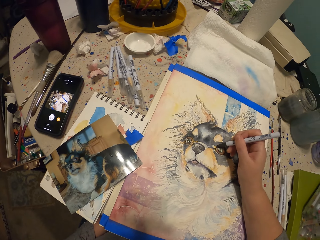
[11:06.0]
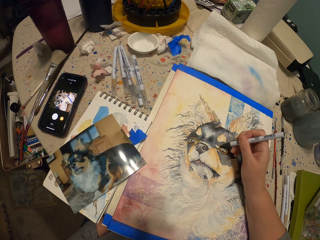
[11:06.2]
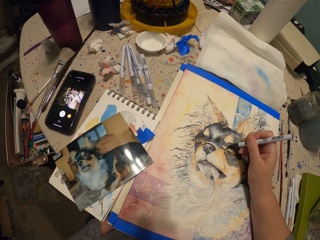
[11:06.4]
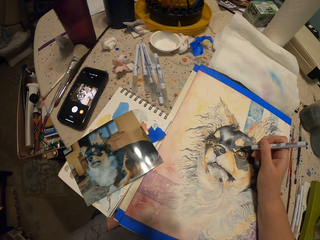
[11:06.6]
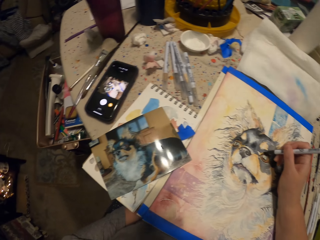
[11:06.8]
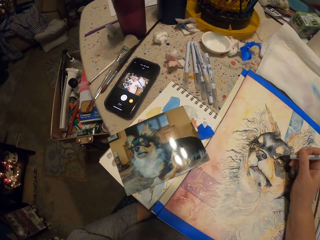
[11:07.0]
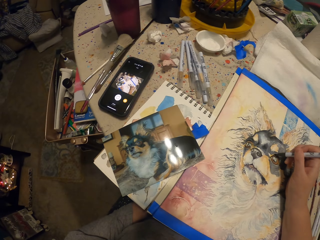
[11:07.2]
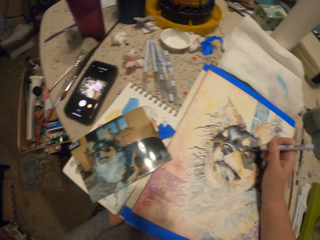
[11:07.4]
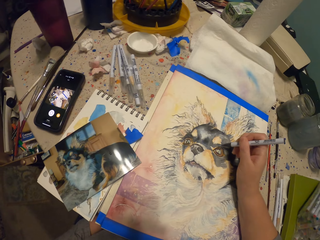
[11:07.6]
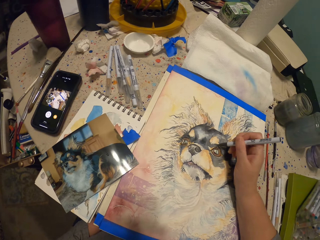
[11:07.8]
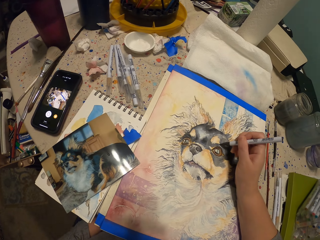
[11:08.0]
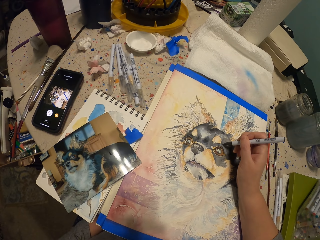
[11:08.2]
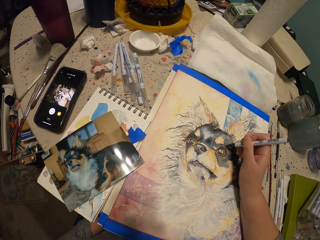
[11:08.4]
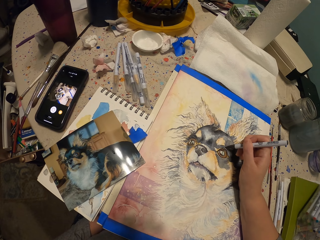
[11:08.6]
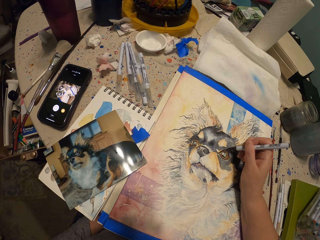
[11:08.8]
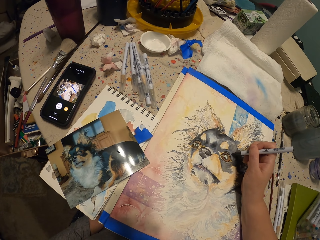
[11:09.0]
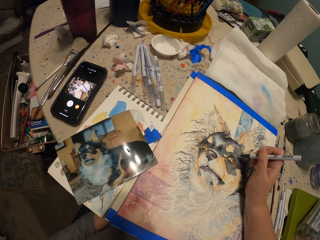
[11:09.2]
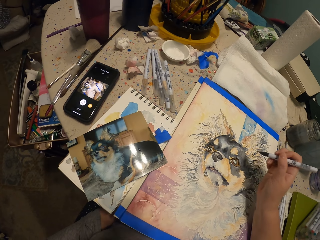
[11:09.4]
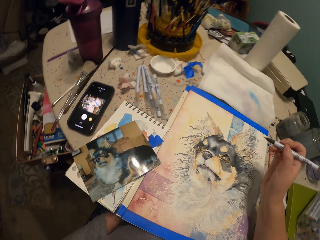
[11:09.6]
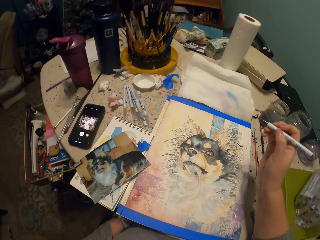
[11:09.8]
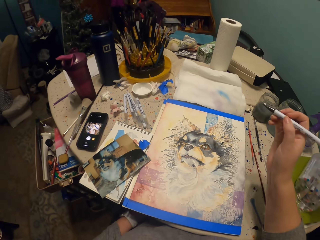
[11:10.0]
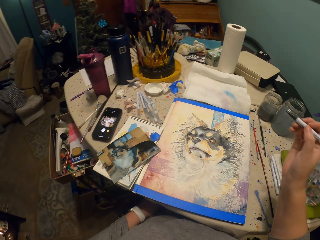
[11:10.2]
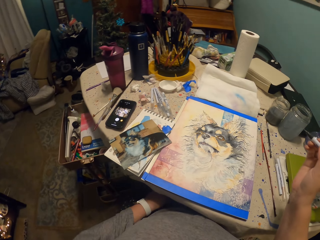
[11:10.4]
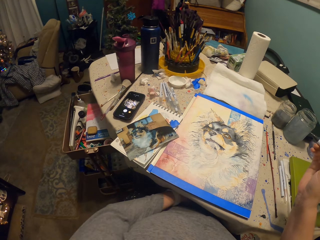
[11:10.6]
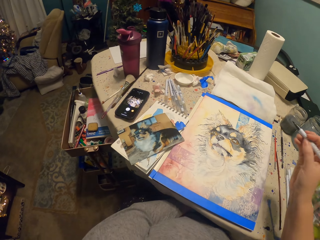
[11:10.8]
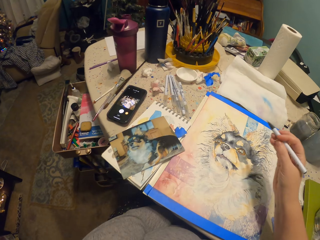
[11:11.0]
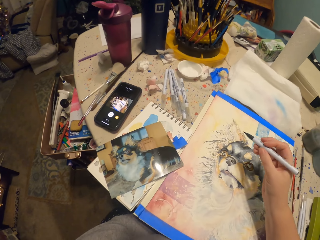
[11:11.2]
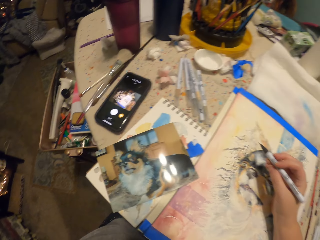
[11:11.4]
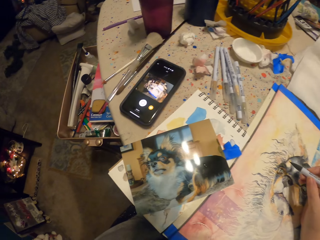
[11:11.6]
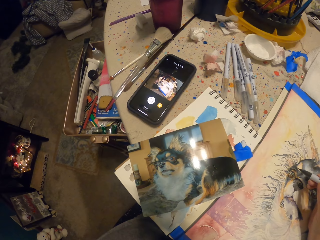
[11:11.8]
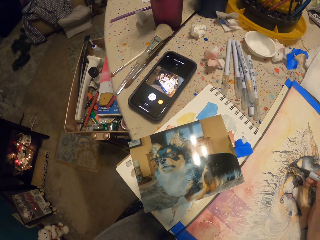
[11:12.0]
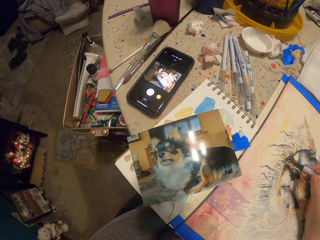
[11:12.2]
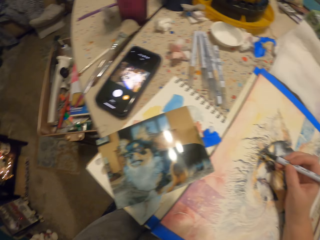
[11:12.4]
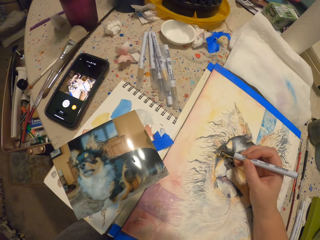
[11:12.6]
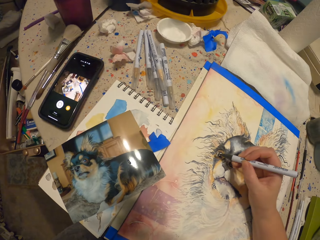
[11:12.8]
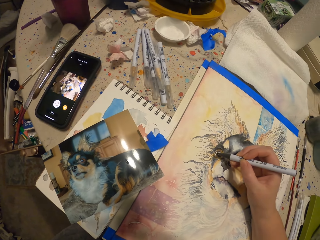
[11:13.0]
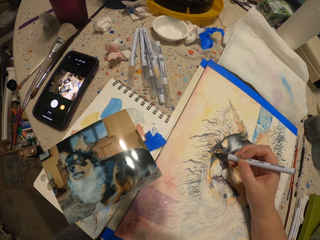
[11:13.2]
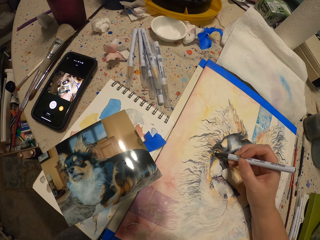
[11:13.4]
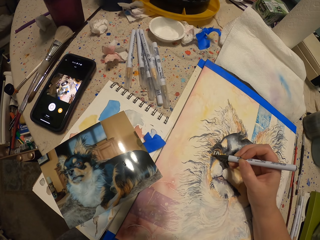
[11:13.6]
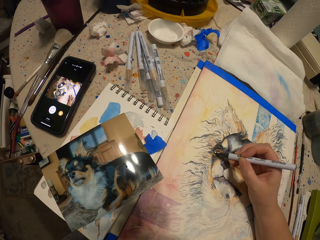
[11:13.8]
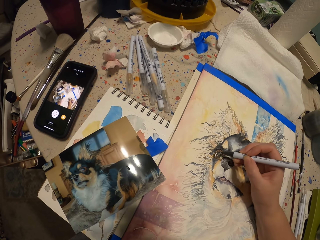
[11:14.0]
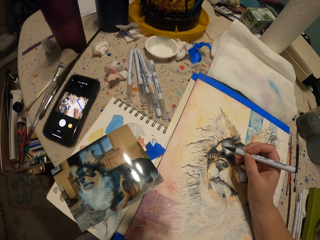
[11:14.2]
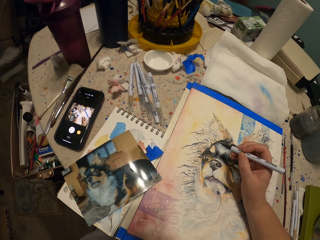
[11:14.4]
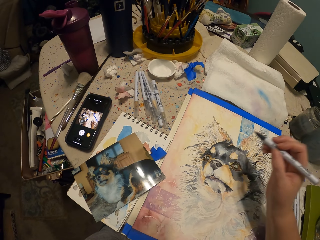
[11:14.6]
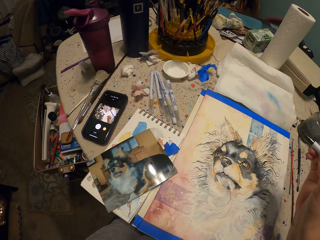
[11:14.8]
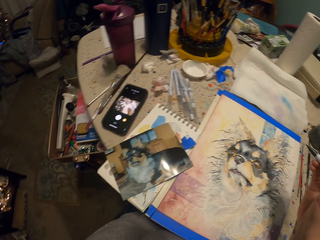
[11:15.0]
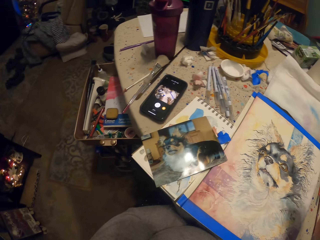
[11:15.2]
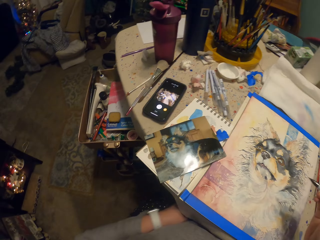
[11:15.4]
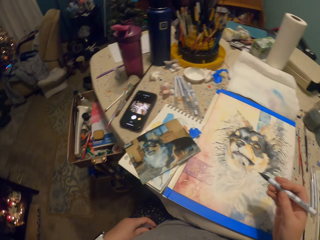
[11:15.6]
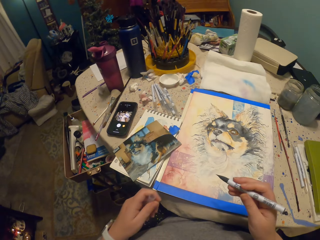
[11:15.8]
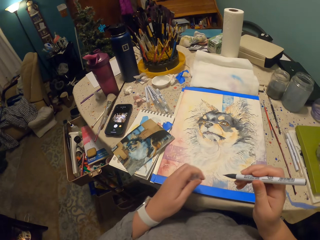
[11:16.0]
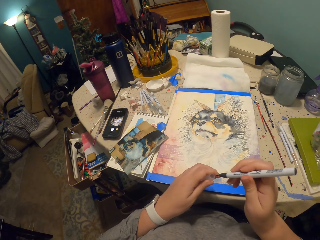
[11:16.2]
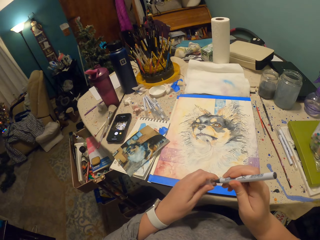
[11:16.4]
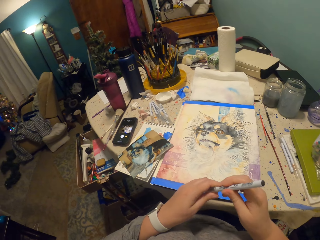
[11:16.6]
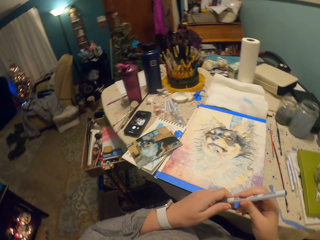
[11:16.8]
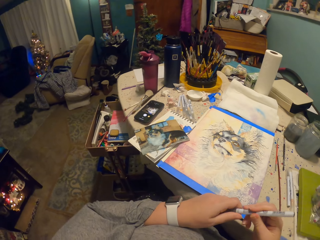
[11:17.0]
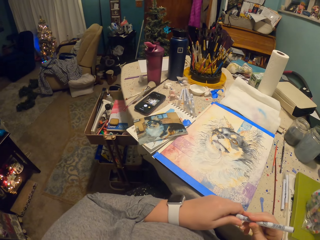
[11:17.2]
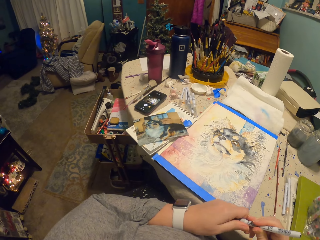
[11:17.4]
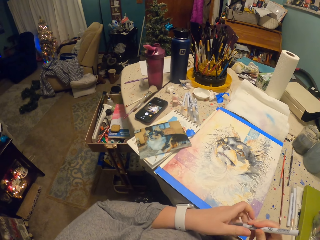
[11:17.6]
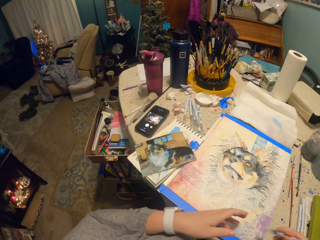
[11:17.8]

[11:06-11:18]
The camera wearer draws on the paper. They look at the drawing. They draw on the paper. They look at the drawing. They put the lid on the paint pen.

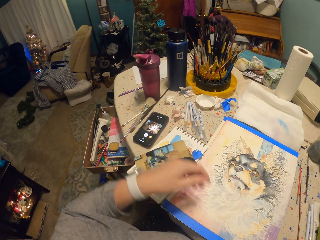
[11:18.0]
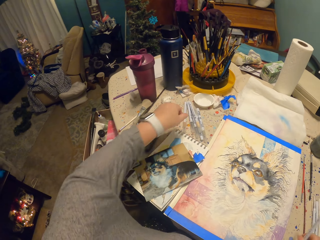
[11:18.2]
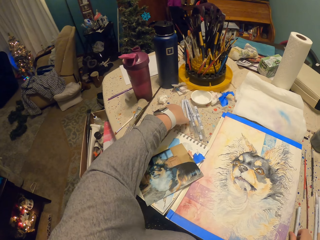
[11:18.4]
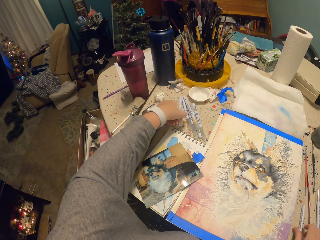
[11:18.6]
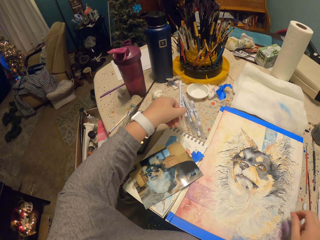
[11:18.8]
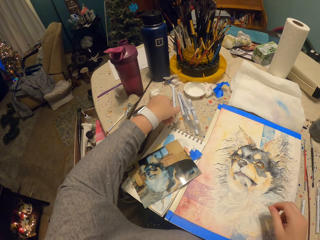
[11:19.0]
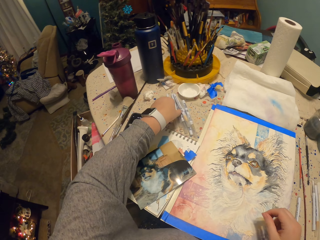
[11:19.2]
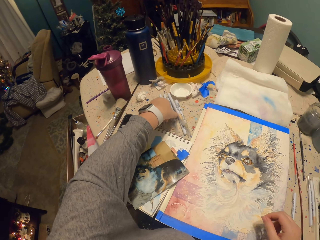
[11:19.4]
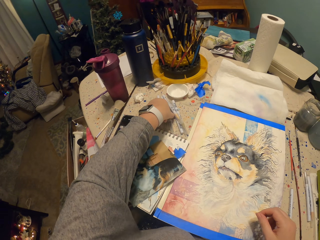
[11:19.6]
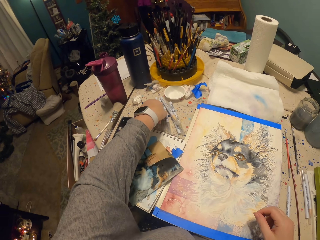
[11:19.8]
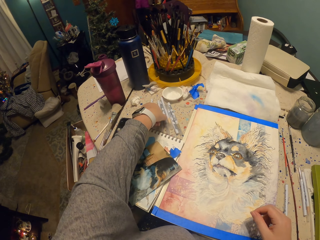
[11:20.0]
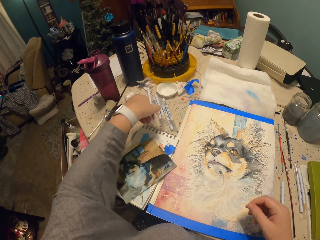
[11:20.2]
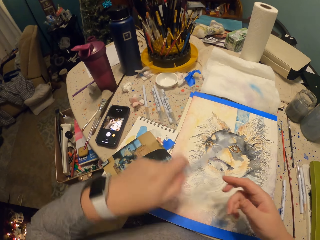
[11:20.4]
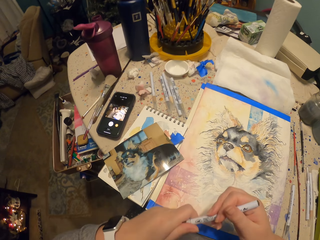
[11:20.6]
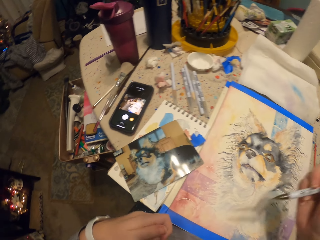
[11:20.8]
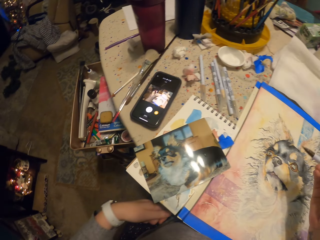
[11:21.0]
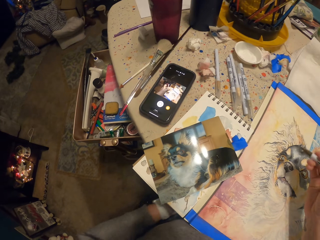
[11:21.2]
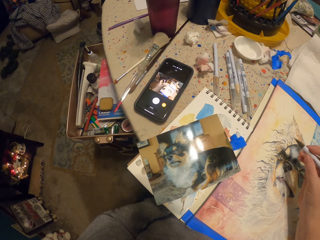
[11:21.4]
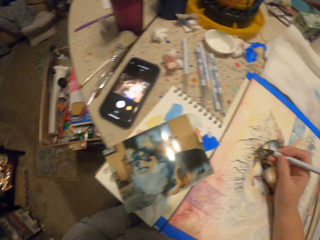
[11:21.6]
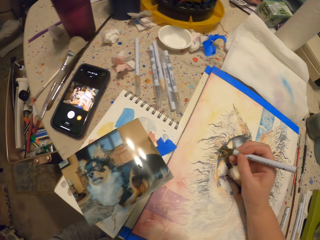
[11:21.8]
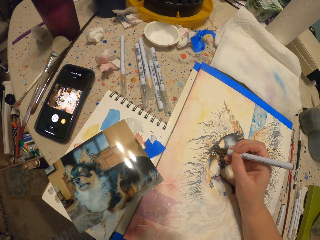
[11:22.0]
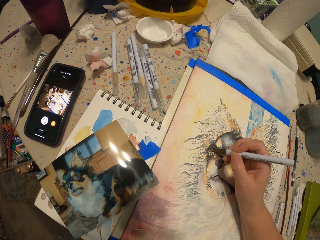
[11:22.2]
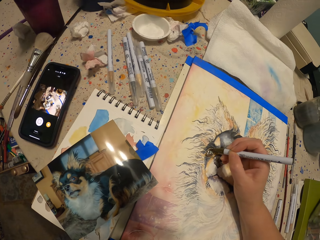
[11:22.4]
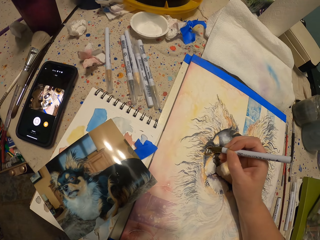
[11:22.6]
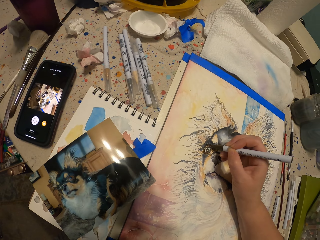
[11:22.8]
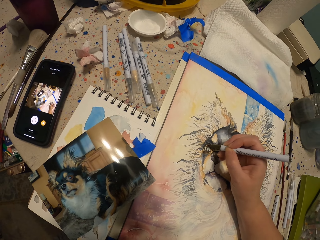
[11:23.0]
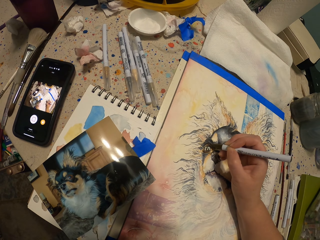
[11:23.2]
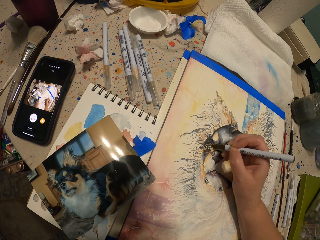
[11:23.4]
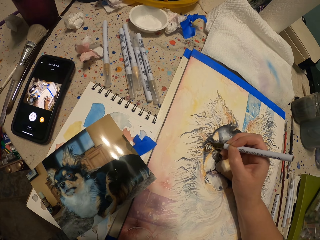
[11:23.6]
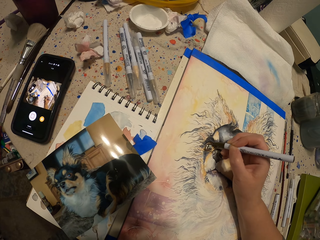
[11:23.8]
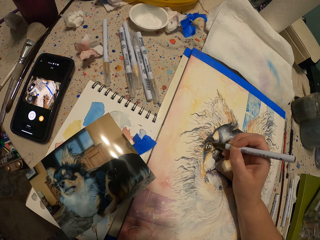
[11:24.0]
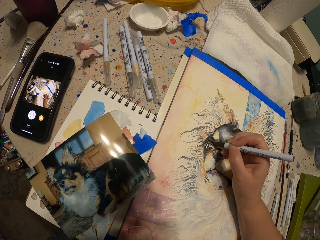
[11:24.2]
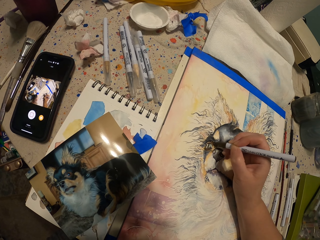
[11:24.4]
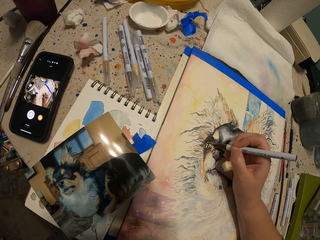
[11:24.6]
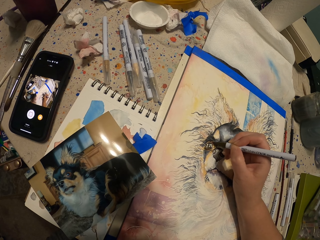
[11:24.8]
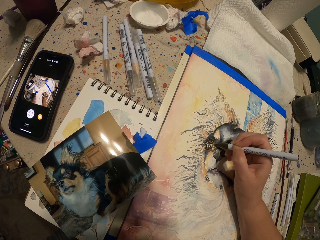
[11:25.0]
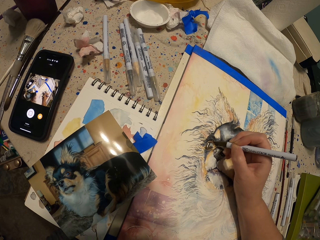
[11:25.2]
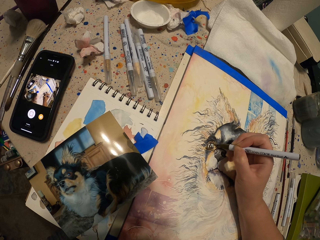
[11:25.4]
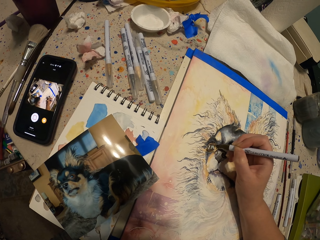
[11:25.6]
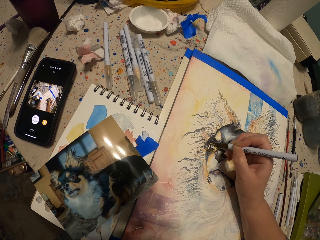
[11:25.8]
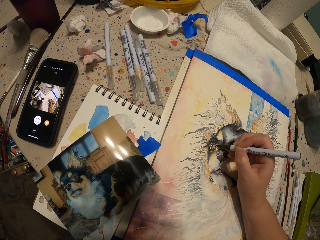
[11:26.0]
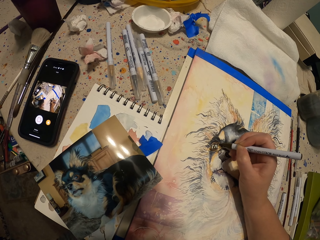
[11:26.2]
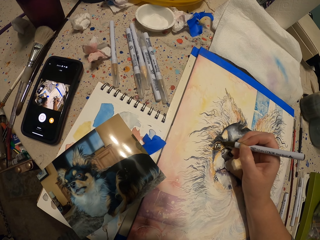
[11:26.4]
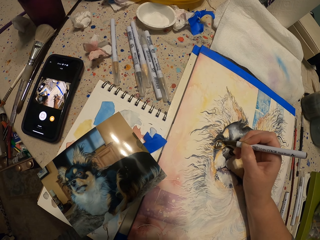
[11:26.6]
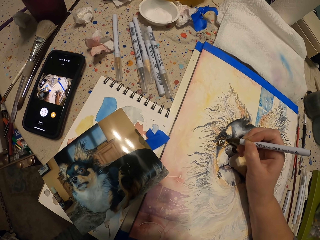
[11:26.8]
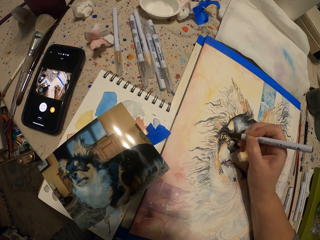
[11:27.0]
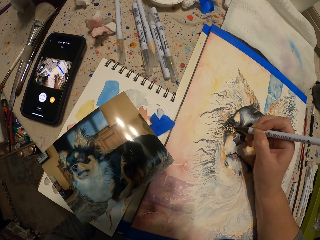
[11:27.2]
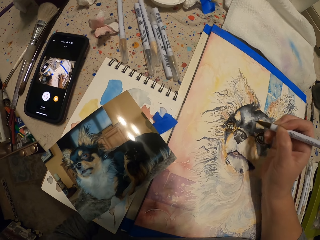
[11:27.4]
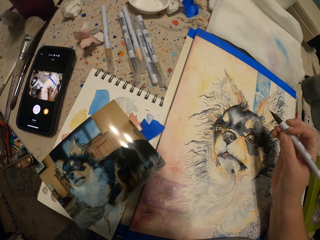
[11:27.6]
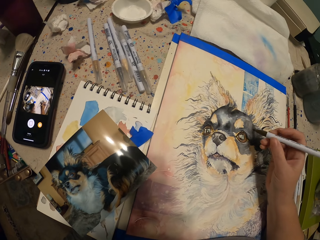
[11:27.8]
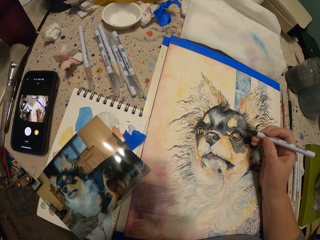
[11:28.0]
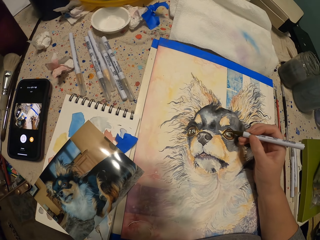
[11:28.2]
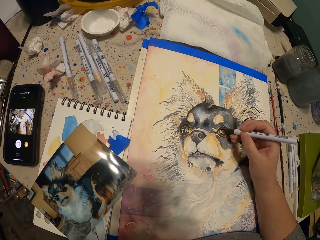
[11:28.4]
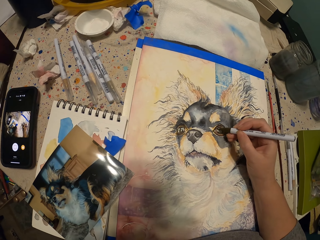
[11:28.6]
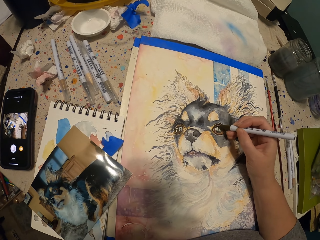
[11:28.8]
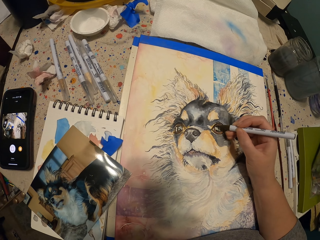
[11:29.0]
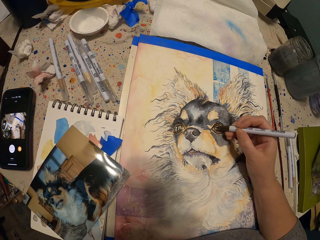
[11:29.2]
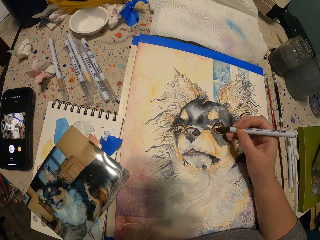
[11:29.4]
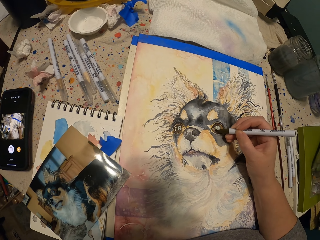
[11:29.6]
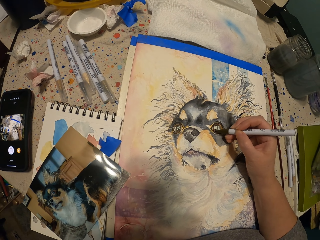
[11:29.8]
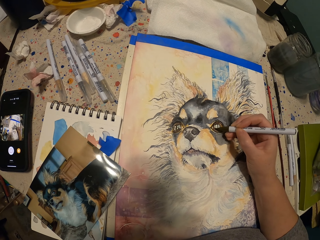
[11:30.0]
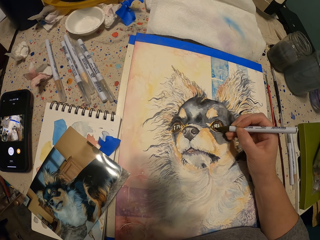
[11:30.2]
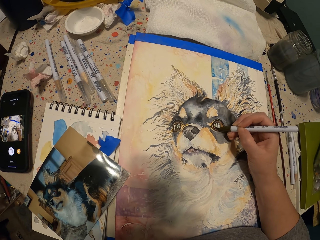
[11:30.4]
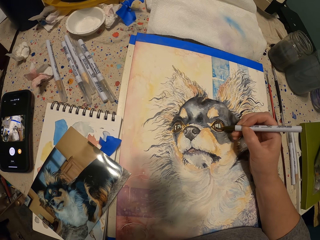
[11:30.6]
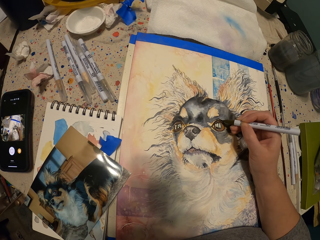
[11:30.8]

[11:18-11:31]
The camera wearer puts the paint pen on the table. They pick up a paint pen on the table. They pick up a paint pen again. They remove the lid from the pen and paint the picture with the paint pen.
